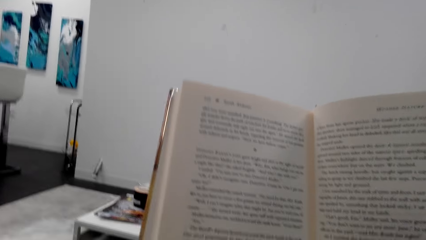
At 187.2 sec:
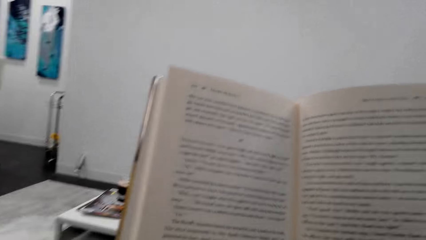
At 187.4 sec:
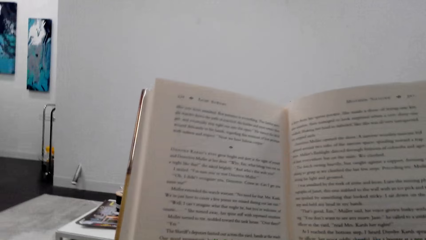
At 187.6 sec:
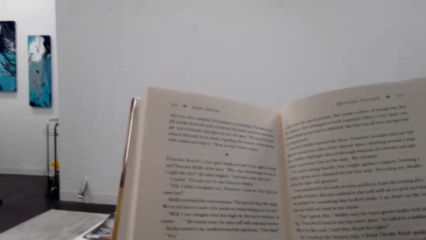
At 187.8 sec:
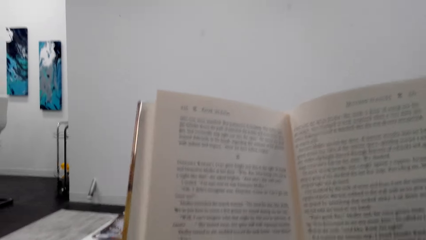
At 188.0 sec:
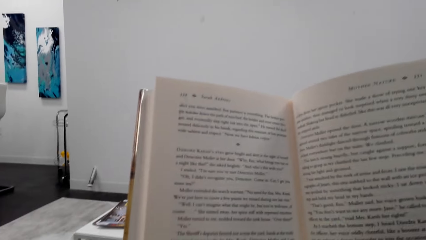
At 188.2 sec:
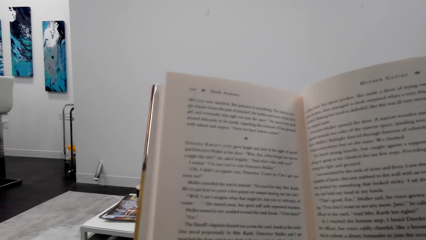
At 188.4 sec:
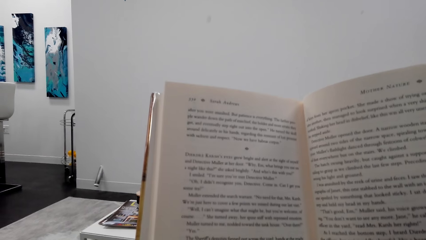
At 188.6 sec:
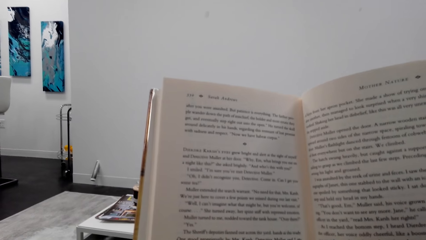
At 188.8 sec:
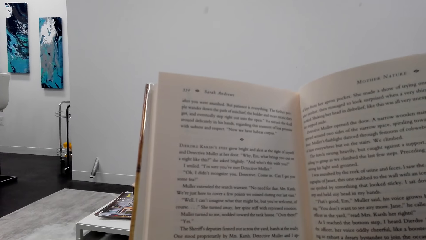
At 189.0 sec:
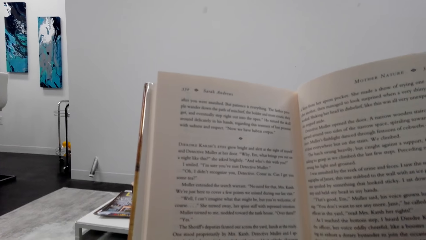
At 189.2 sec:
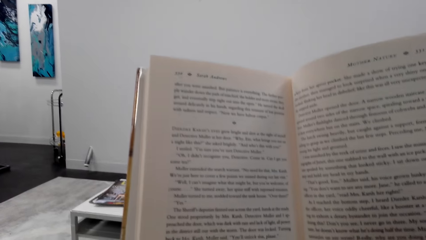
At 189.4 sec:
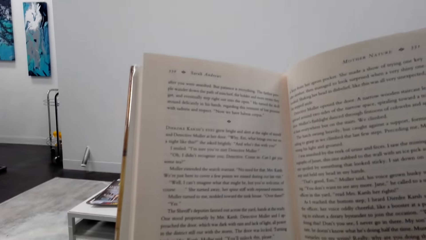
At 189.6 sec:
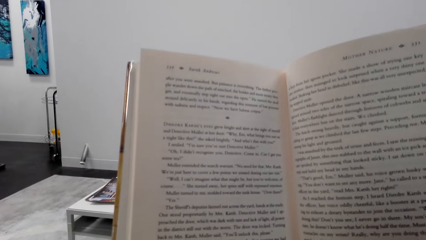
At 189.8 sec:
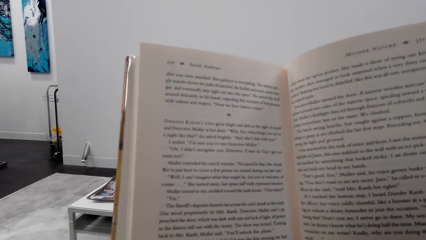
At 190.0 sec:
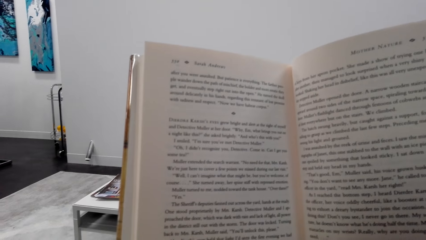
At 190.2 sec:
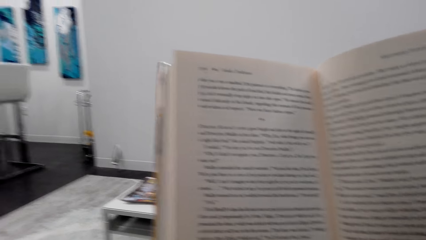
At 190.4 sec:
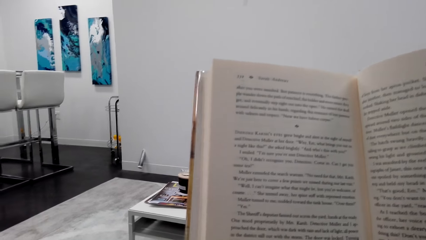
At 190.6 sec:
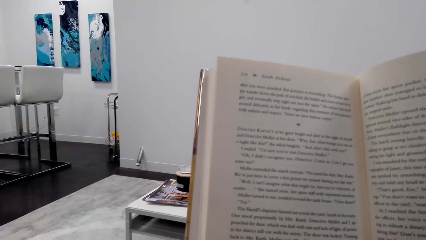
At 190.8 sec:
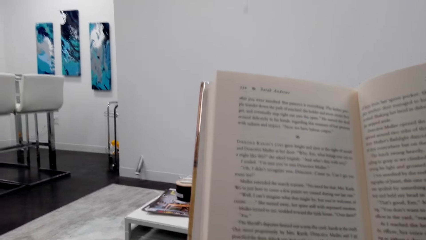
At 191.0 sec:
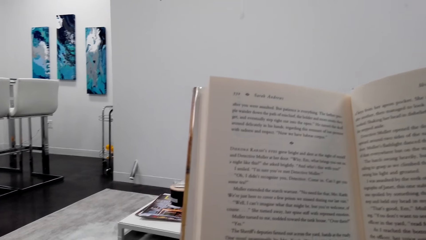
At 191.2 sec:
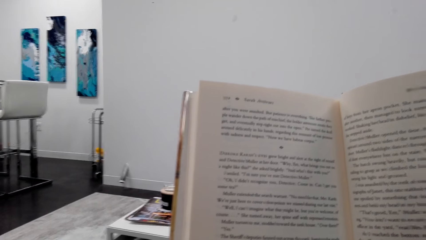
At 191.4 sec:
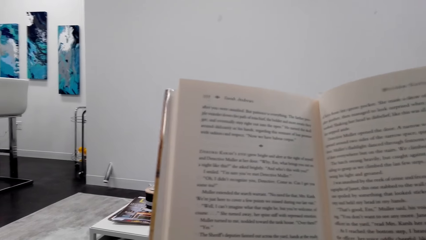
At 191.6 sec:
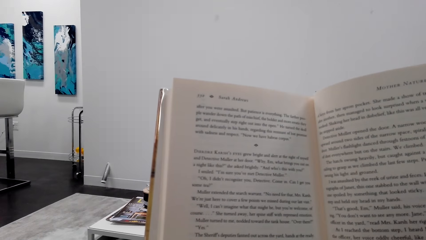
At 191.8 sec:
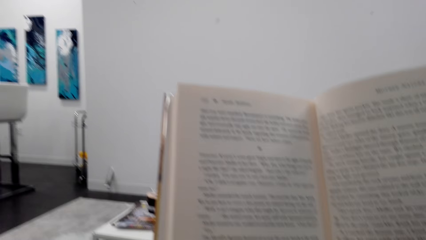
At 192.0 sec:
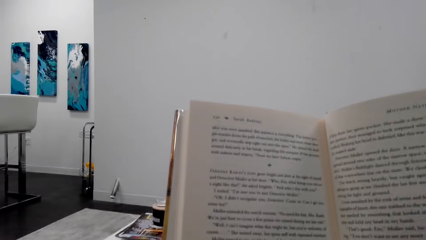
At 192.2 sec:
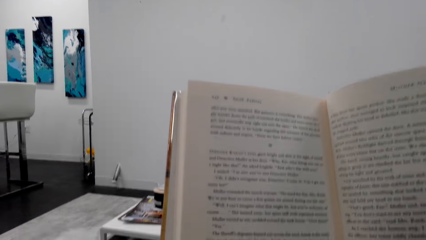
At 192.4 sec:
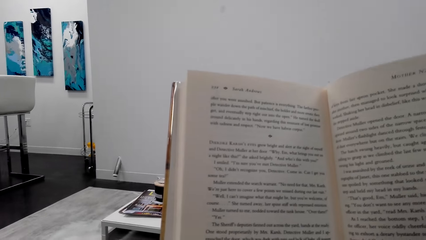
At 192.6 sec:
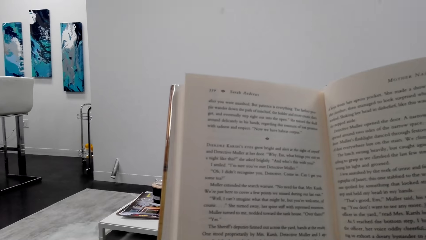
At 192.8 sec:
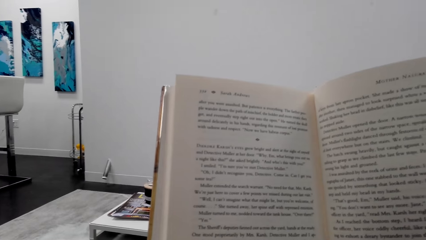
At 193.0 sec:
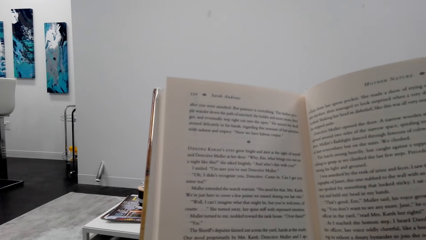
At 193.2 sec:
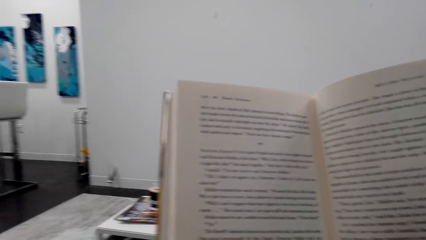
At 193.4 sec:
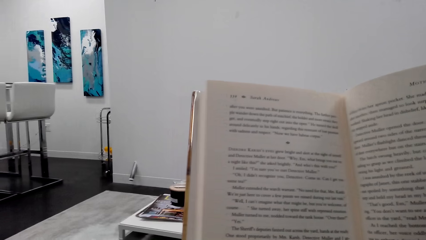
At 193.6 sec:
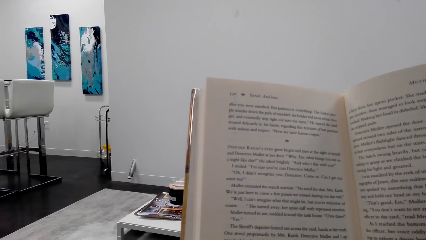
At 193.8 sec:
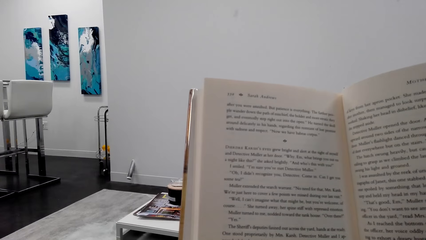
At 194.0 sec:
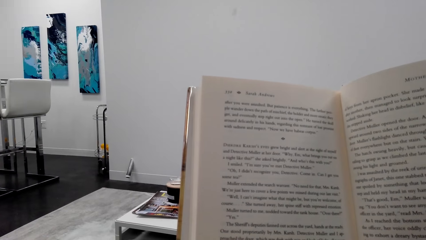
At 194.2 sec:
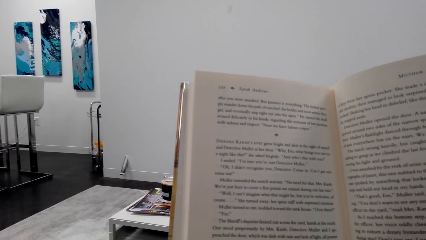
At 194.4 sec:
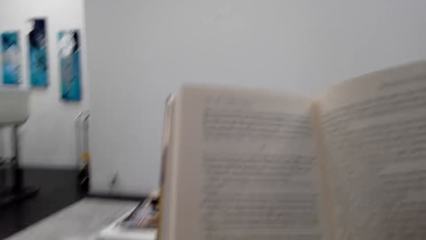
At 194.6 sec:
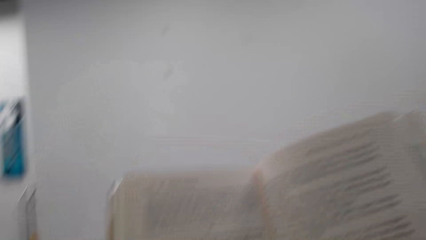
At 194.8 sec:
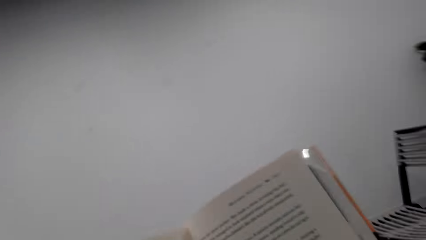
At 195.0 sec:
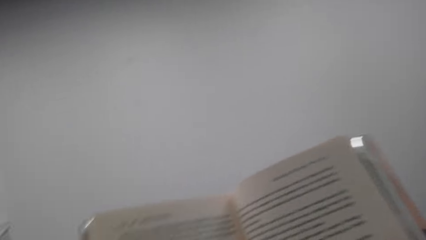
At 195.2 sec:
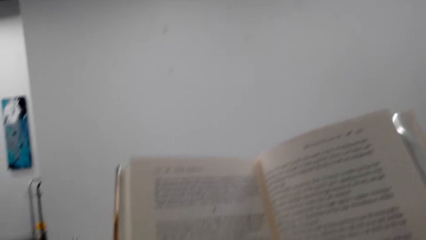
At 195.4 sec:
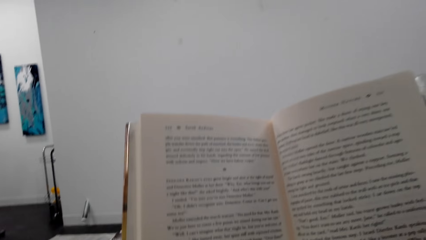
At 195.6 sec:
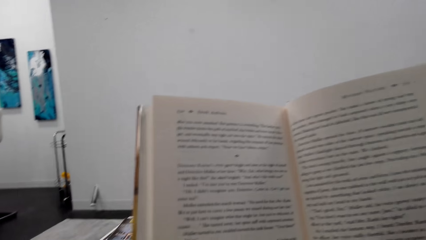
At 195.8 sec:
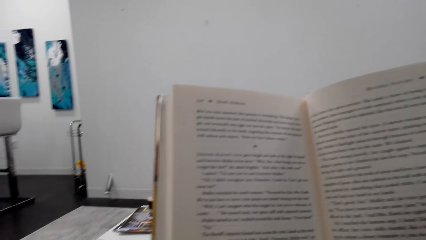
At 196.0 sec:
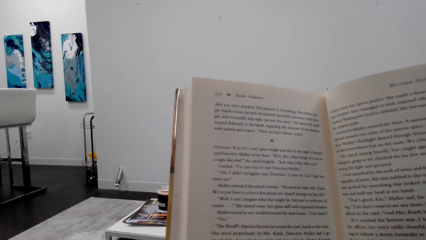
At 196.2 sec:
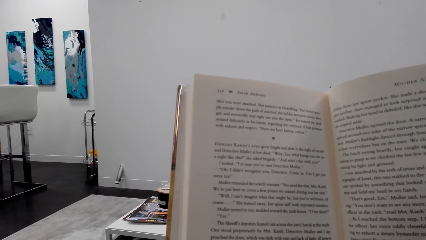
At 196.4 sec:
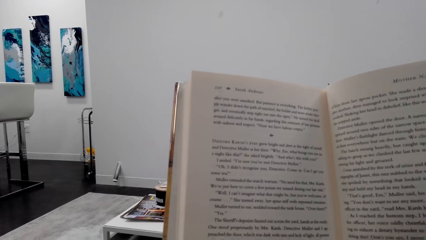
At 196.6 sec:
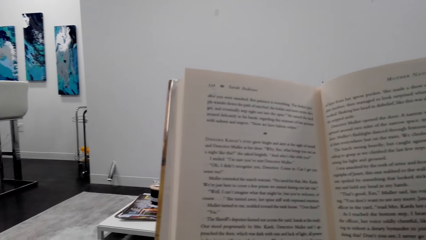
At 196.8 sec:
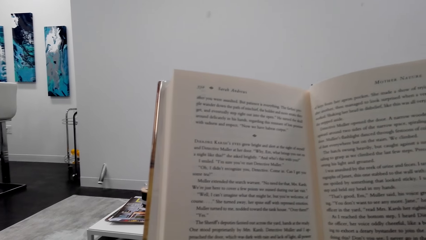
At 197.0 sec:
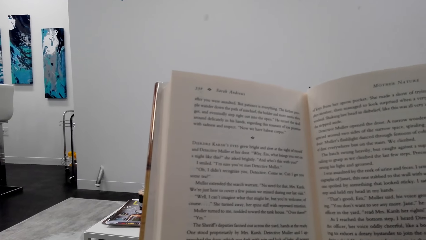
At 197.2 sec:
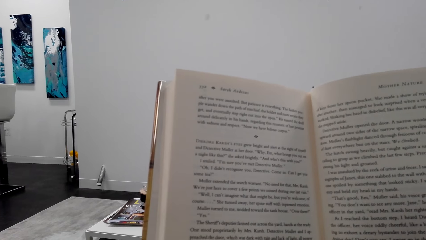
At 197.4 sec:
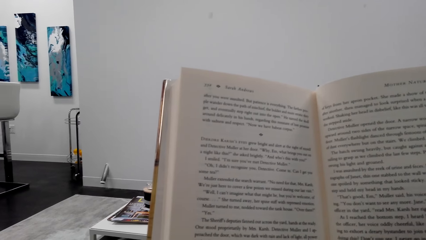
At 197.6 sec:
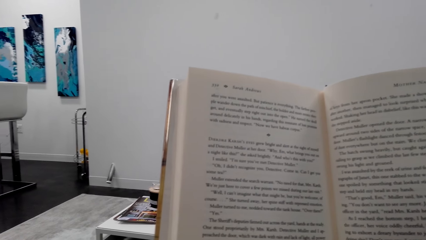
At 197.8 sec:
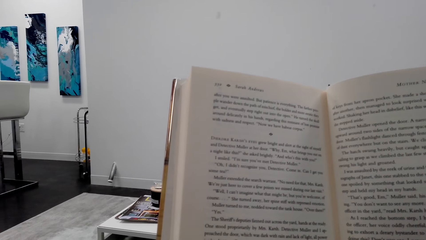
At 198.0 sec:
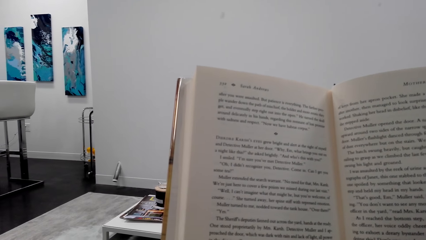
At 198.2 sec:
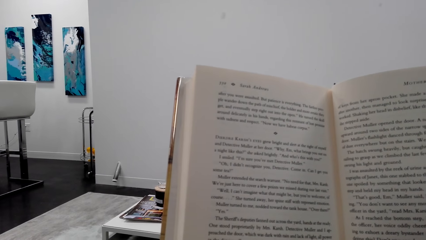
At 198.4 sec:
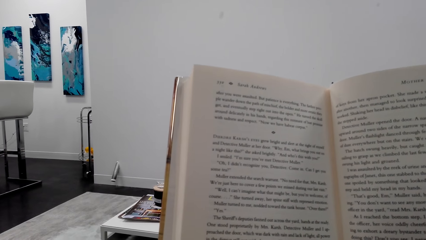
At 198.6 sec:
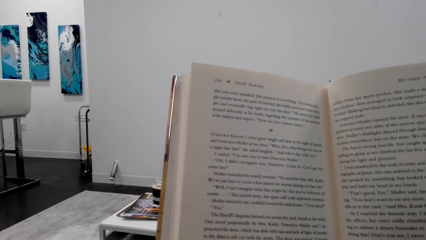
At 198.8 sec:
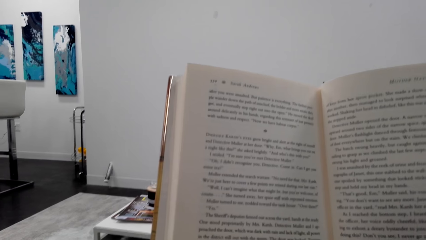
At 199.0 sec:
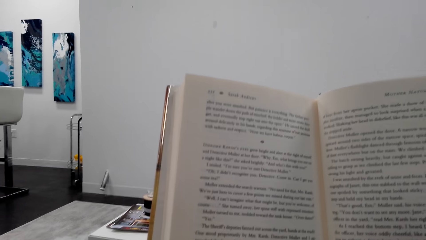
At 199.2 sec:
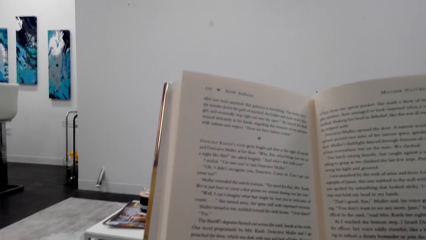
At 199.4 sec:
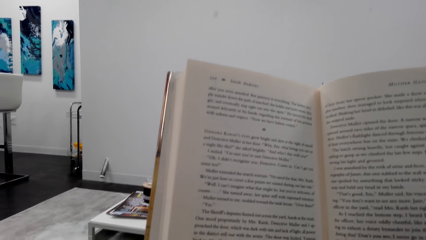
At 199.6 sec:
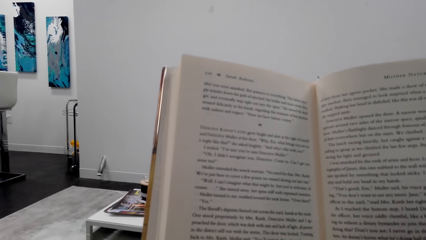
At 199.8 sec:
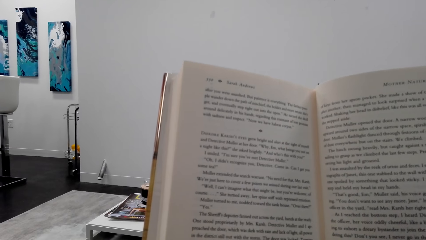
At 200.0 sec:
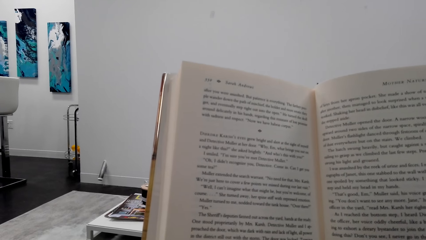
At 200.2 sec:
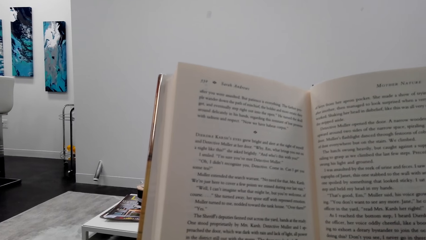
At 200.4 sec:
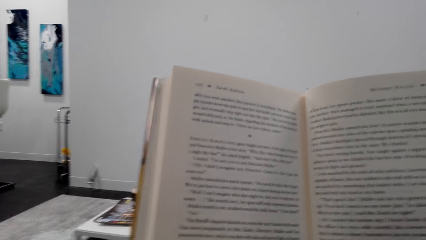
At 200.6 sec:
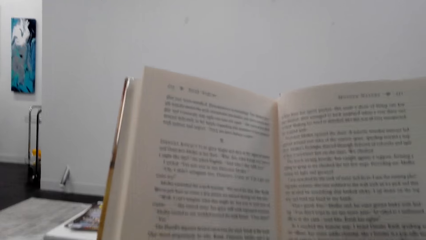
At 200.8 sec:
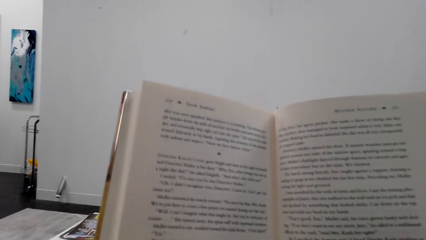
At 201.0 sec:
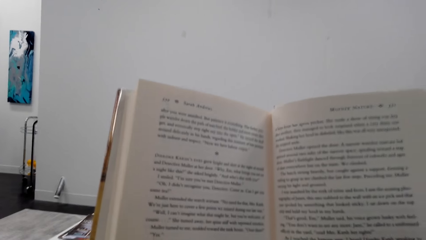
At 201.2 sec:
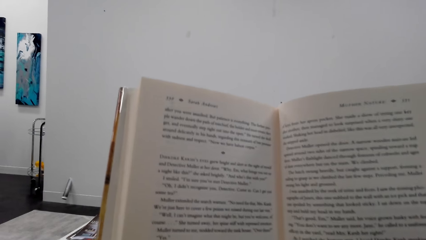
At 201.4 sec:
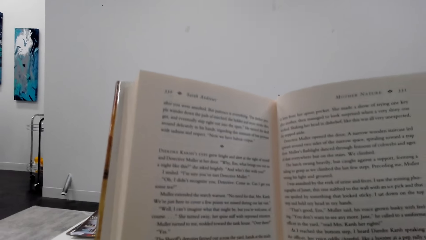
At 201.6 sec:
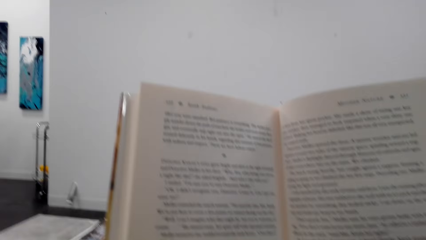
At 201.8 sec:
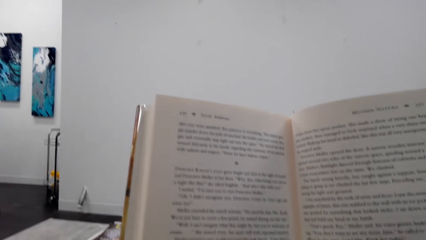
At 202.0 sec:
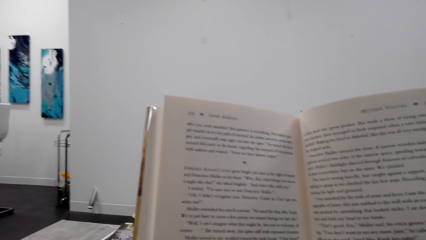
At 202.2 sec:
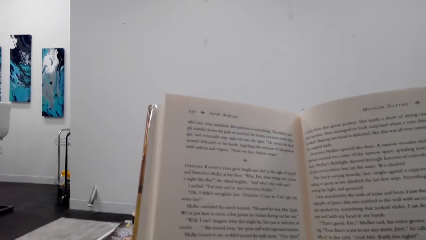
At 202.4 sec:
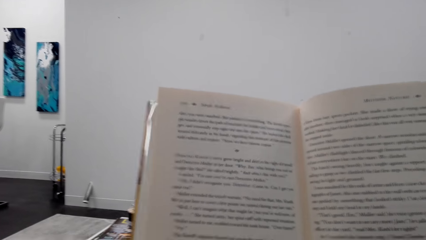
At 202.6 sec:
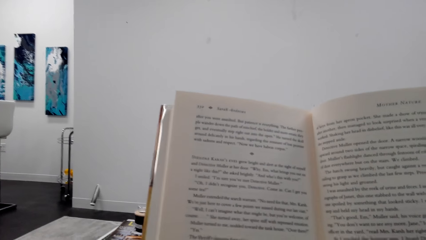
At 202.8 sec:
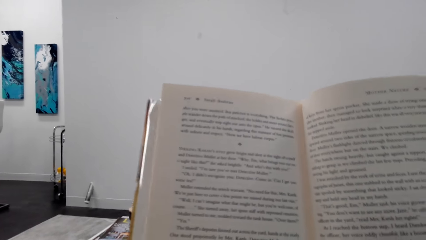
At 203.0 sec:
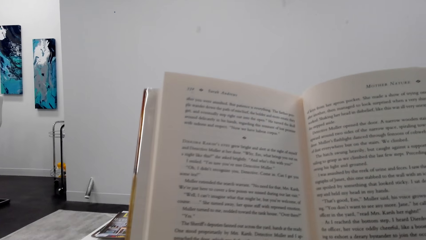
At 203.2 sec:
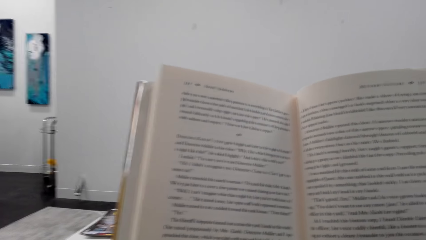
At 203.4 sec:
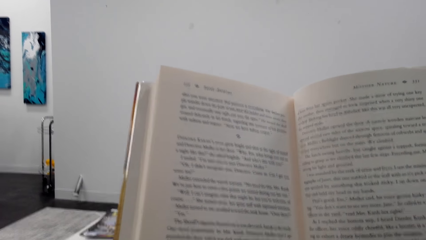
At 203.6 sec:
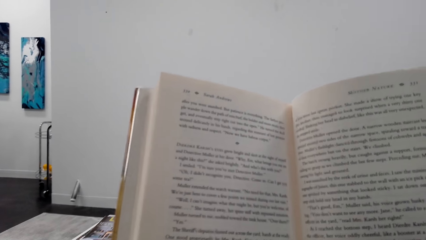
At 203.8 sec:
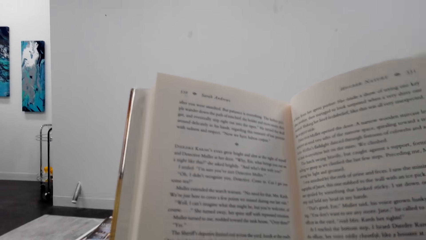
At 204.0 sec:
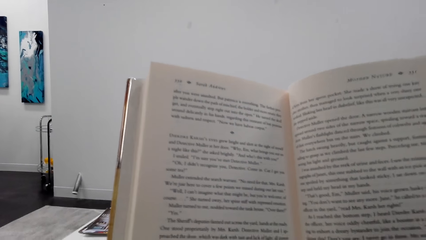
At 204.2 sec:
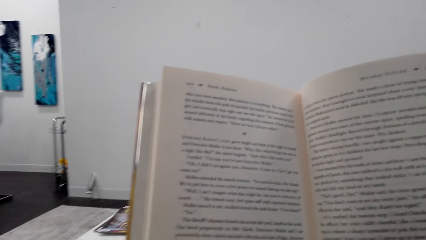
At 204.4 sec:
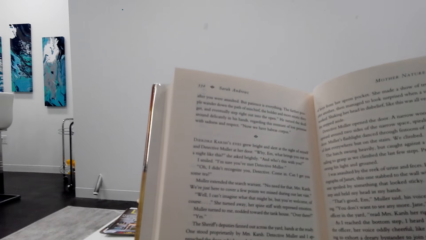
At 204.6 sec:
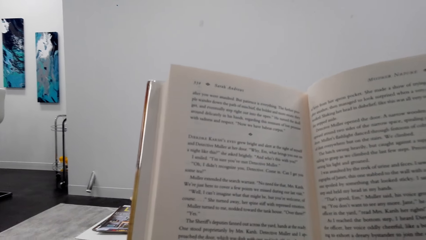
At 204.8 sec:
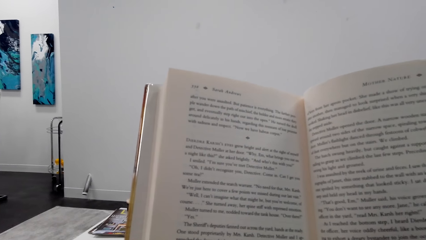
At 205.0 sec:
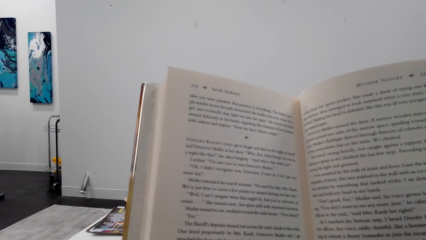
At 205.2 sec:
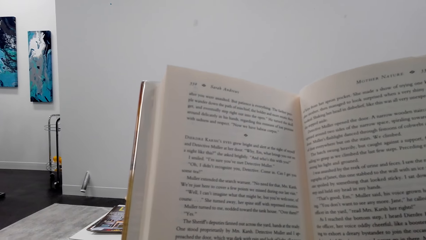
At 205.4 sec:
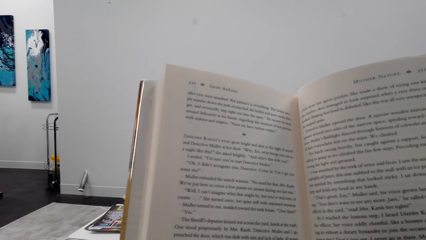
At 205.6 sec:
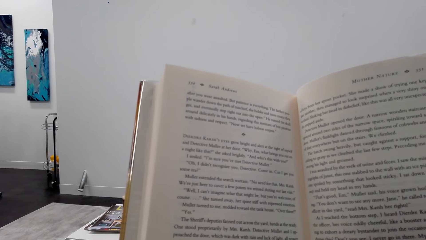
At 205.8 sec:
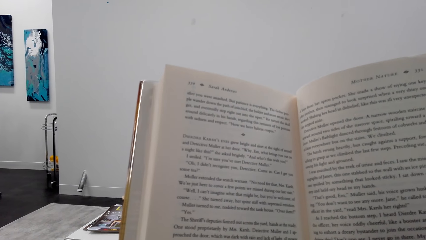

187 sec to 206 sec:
The camera wearer interacts with a man. They look around a room. They read a book. The man converses with the camera wearer.
